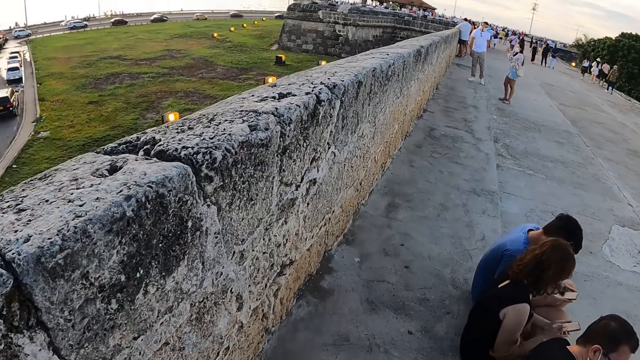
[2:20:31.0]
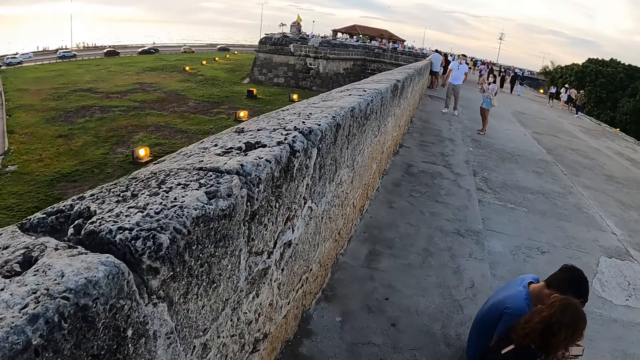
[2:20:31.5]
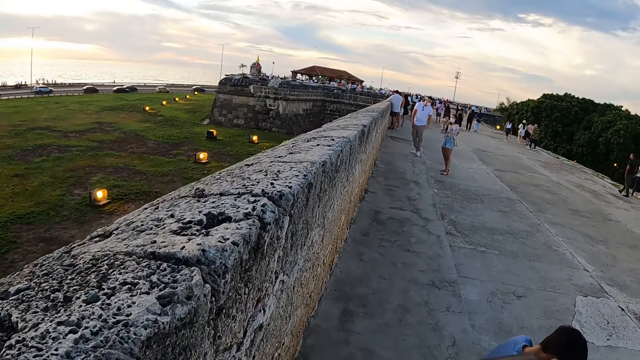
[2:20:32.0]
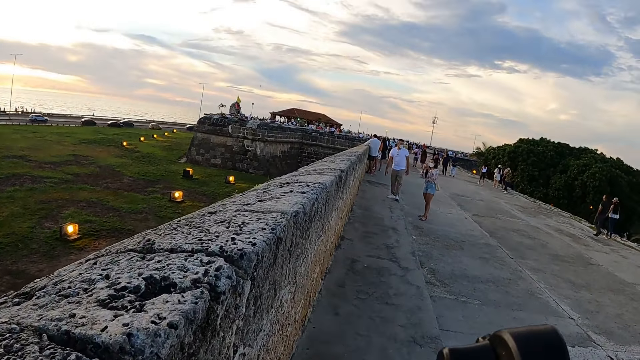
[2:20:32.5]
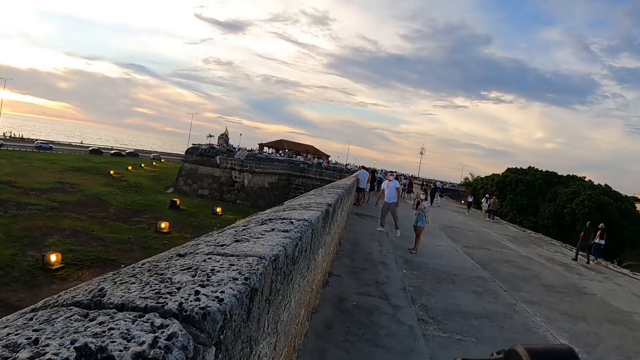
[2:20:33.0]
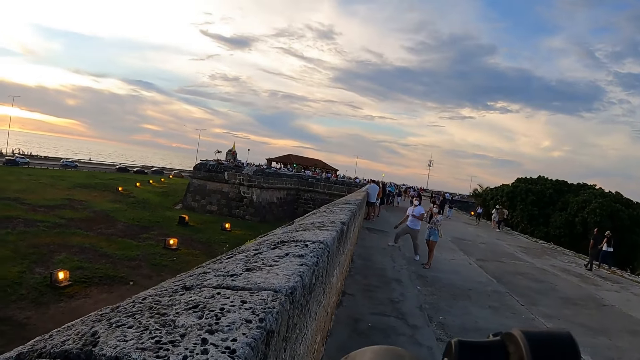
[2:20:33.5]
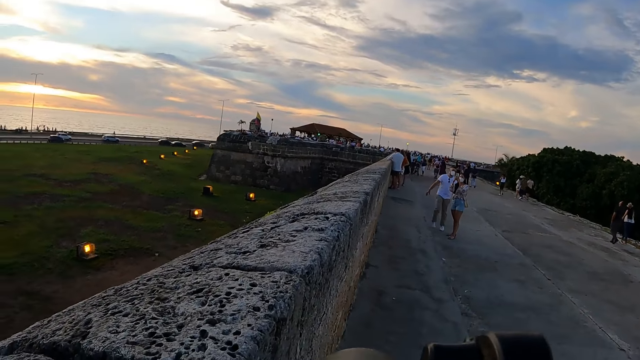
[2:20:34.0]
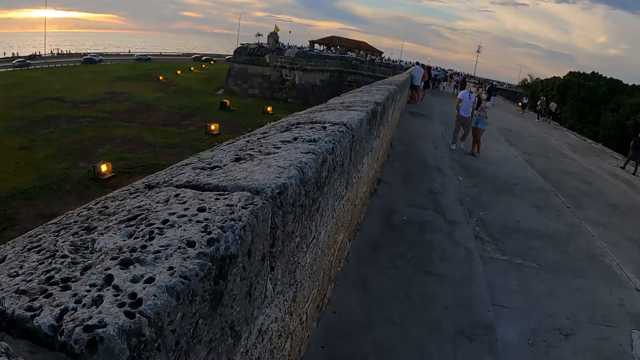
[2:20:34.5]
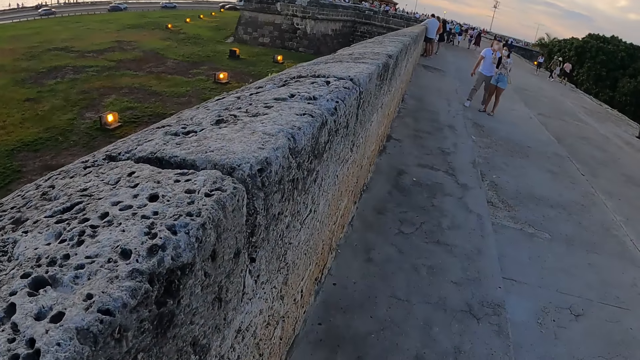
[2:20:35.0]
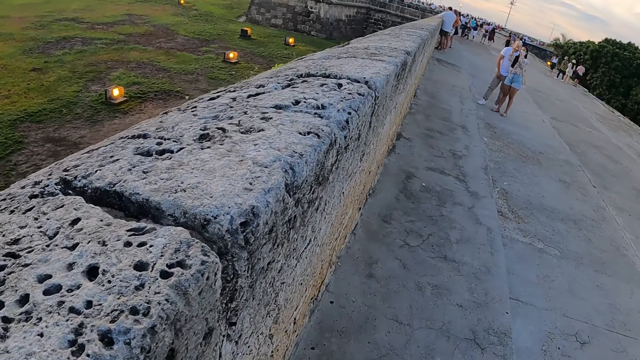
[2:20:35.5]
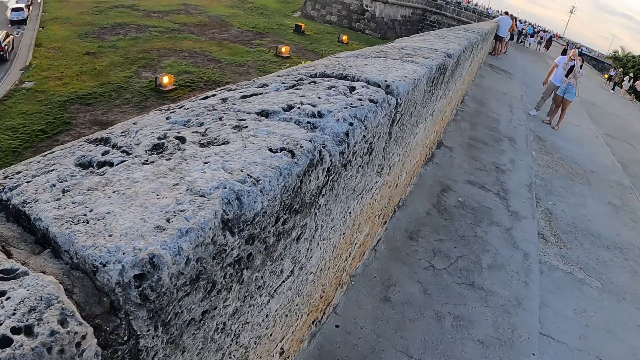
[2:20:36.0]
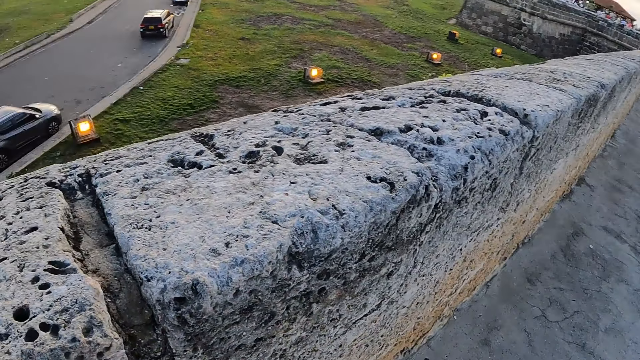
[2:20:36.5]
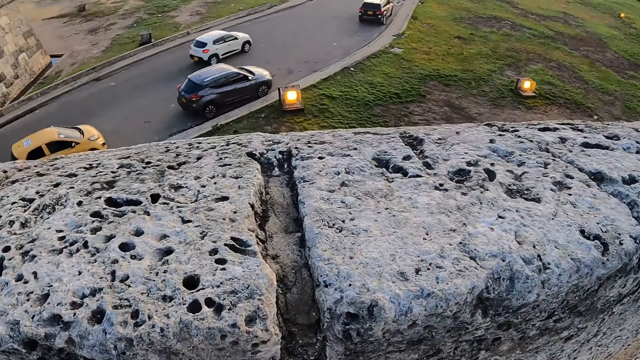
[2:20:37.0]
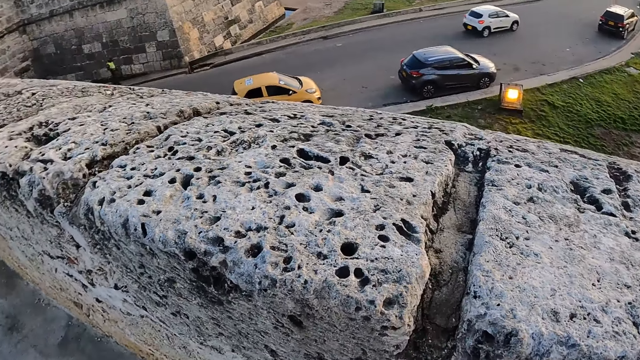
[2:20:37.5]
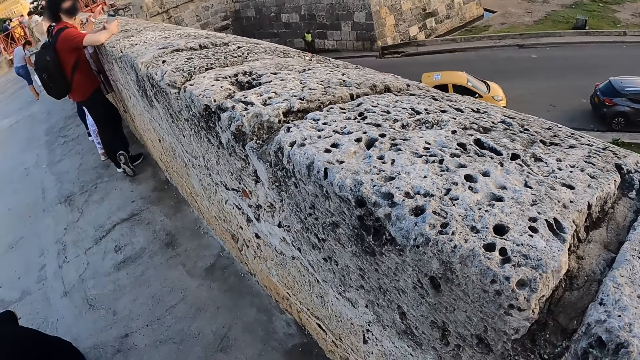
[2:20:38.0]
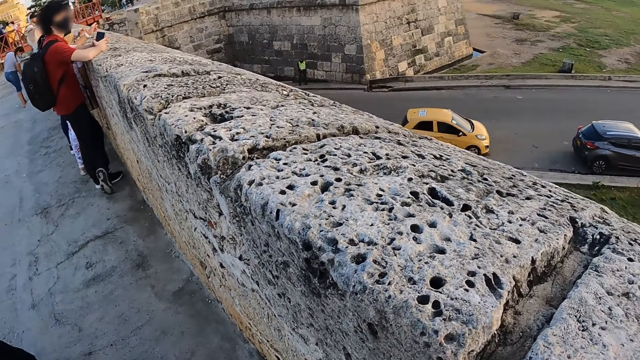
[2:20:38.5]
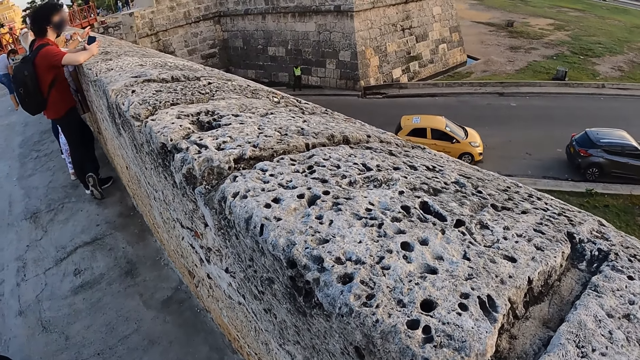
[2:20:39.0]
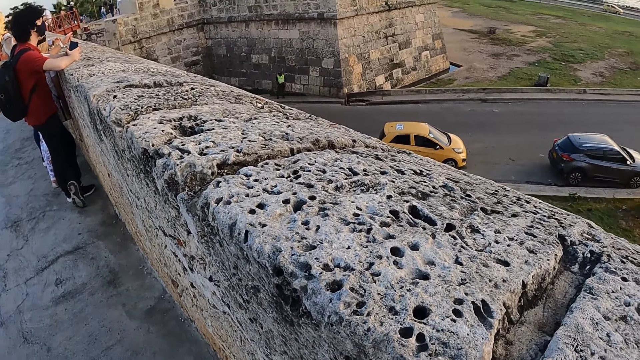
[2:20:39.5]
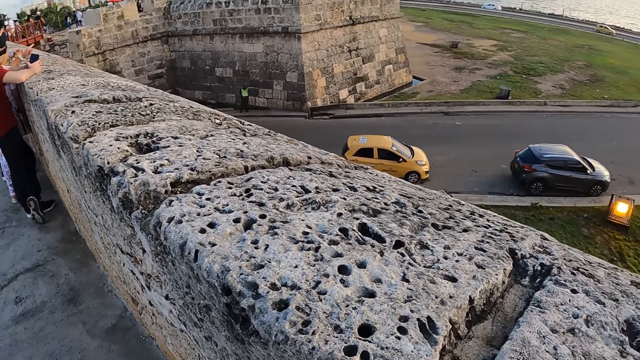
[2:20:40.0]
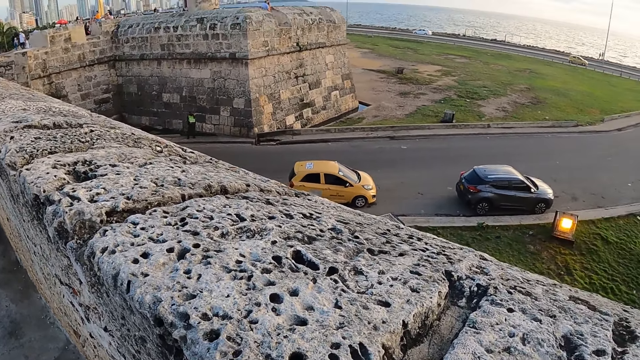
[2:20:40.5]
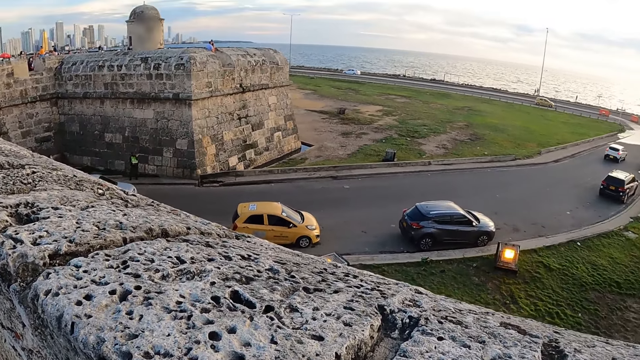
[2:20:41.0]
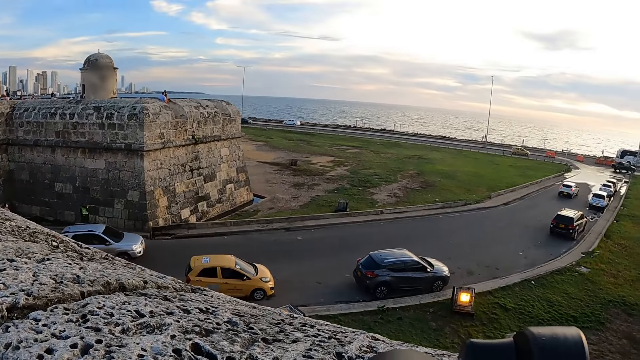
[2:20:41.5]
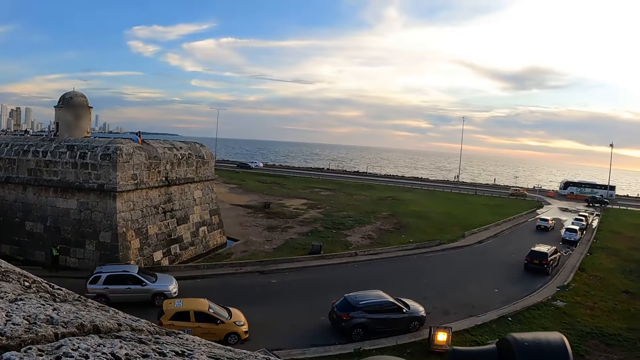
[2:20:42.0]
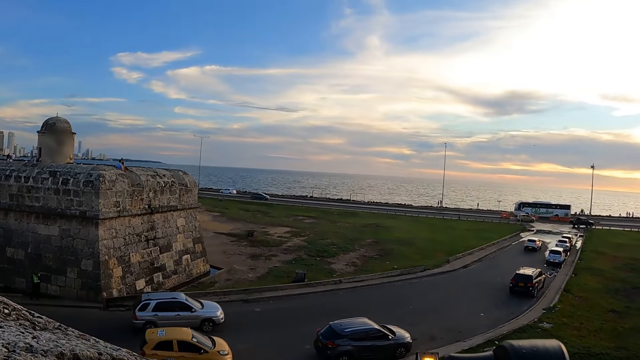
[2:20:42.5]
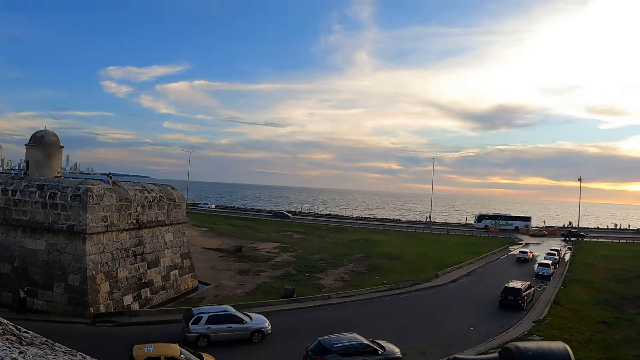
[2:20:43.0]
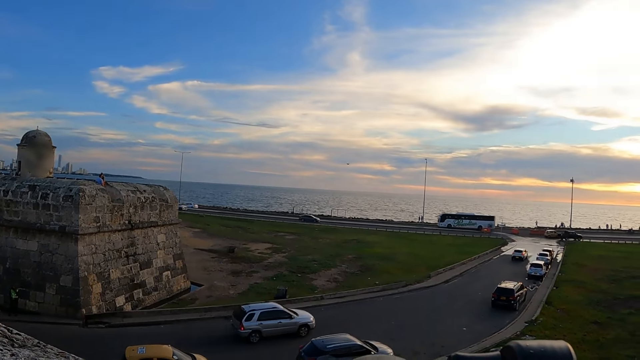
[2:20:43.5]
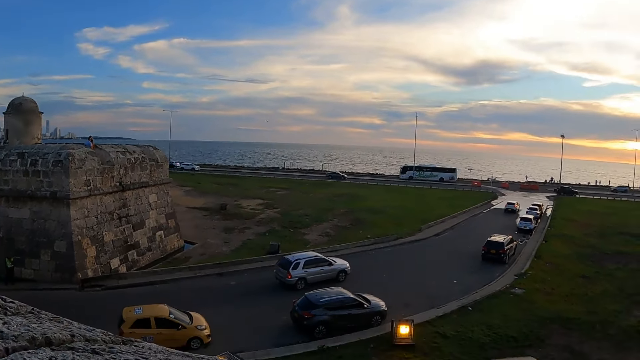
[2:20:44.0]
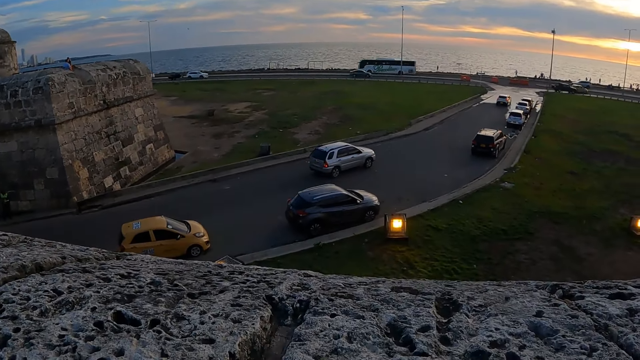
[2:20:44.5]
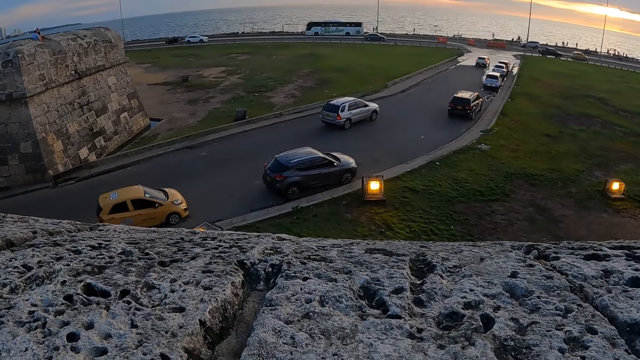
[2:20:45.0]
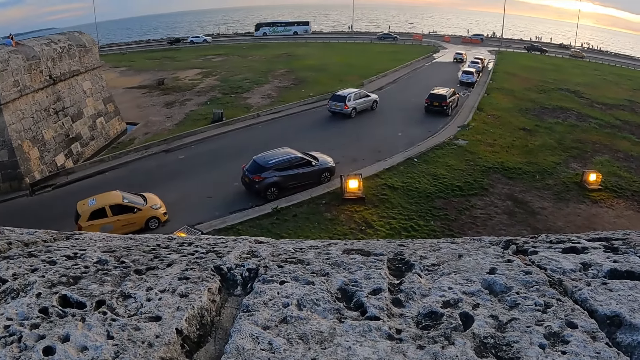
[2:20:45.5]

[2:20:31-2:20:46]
The camera wearer turns around the road. They look around the field. They look around the road. They stare at the cars at the road.

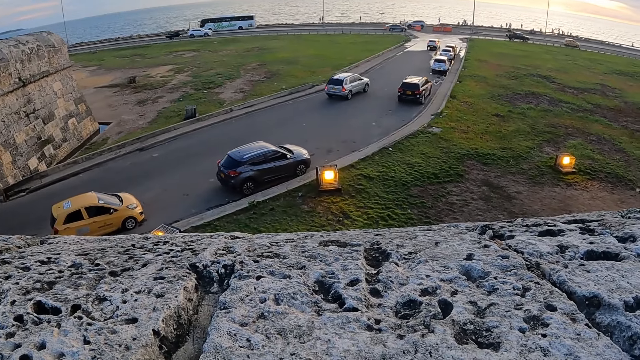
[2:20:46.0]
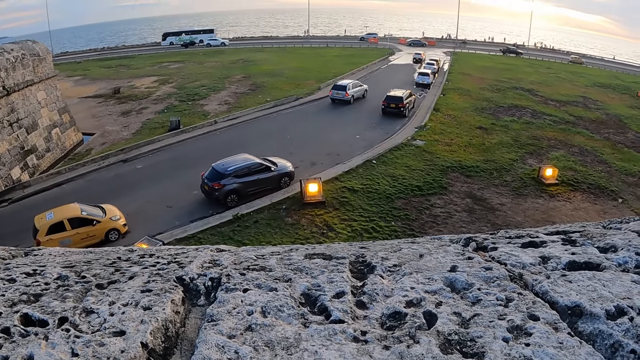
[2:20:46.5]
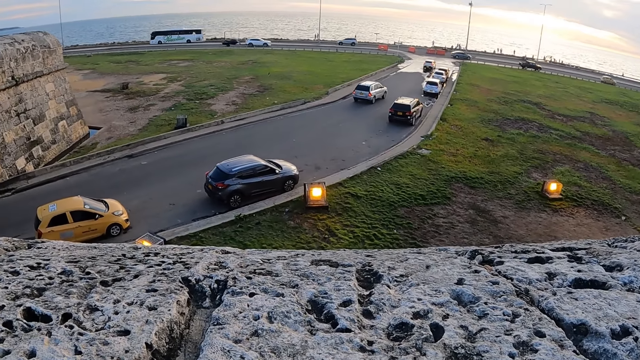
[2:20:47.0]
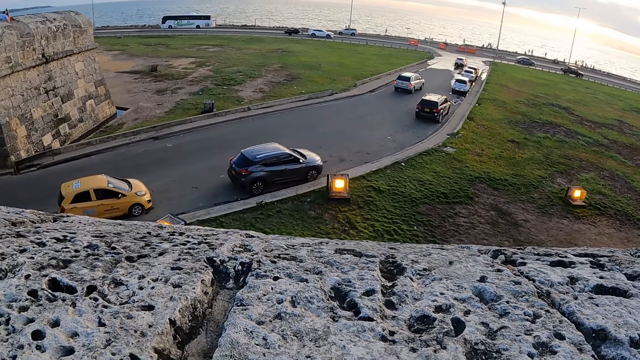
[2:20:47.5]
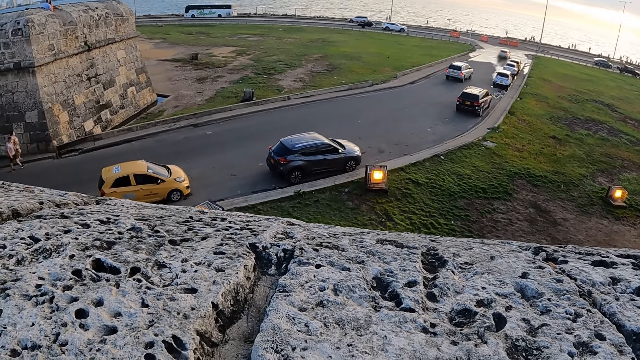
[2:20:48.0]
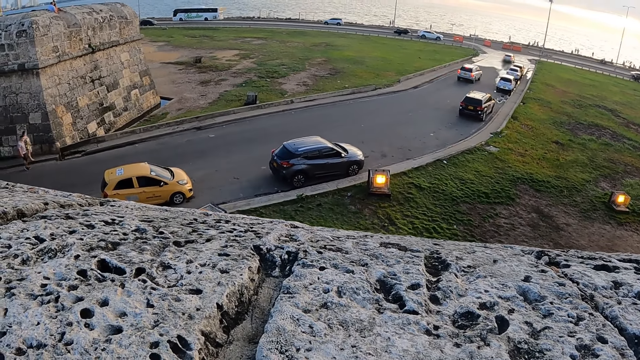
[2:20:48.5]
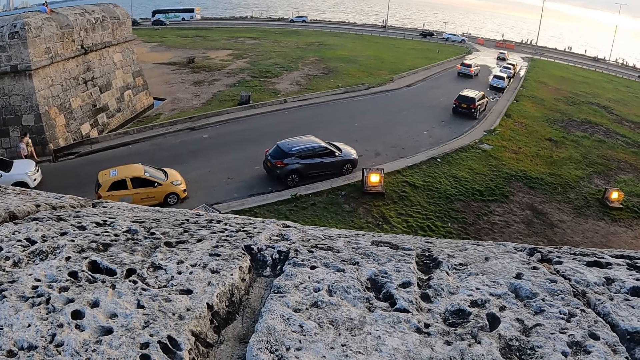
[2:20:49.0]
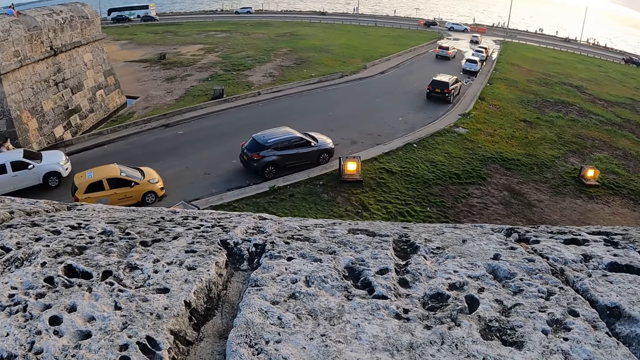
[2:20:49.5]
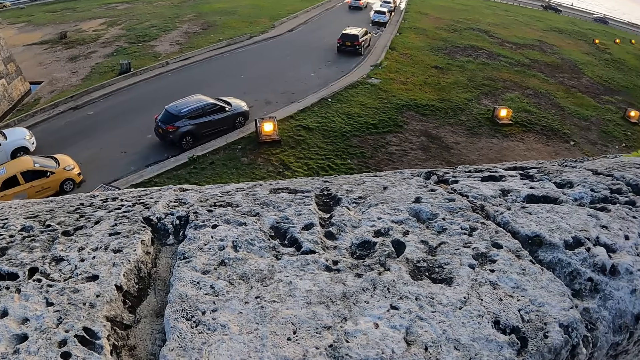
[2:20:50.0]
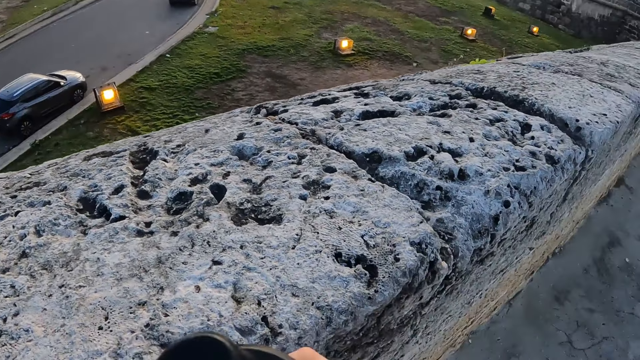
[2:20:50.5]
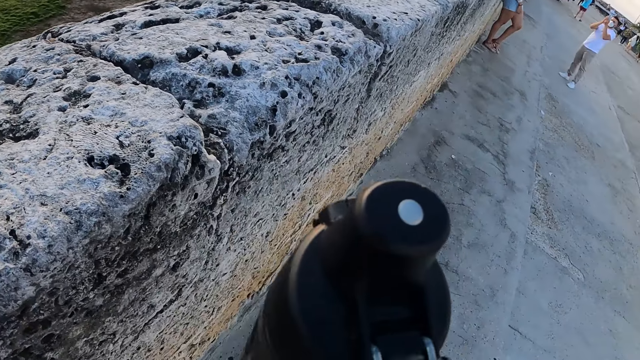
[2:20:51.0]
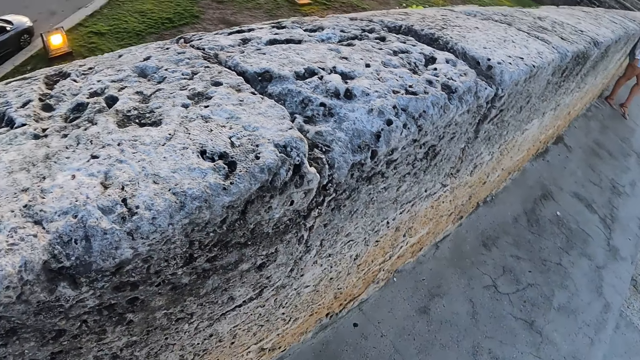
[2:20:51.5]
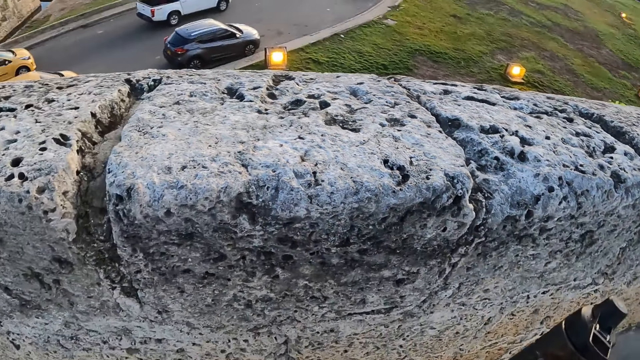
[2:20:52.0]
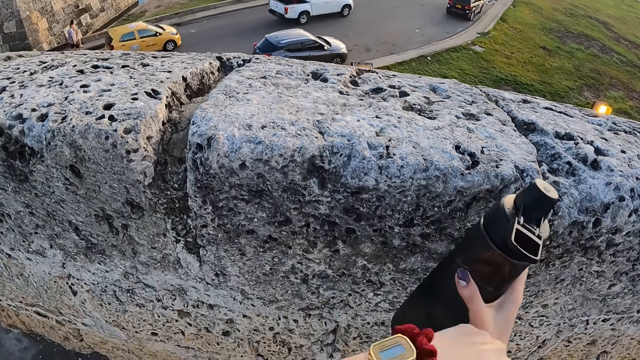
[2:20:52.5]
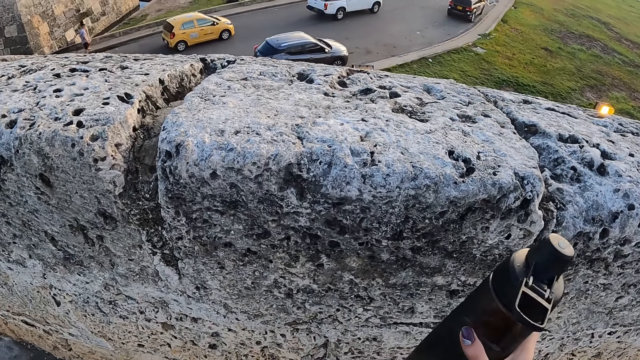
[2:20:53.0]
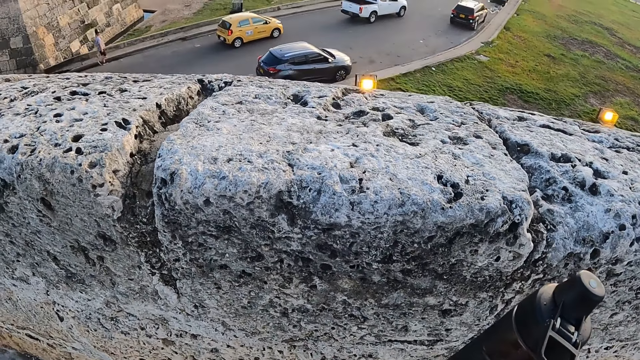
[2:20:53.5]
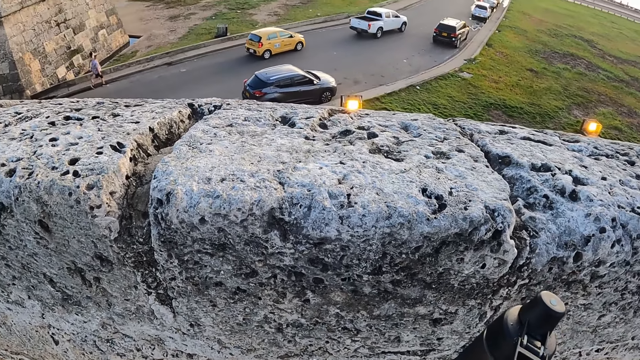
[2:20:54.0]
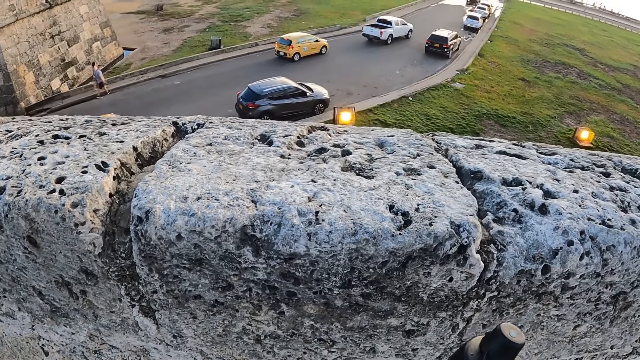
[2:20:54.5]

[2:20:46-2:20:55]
The camera wearer lifts a water bottle. They hold the water bottle.
